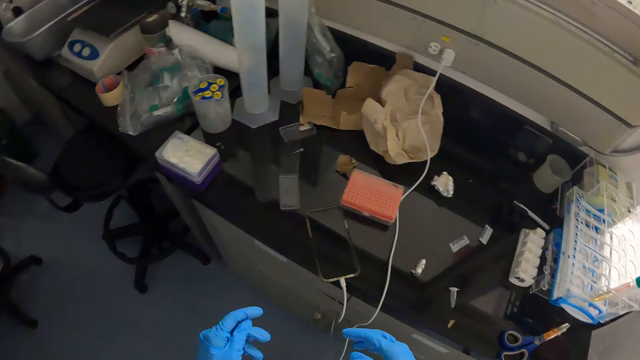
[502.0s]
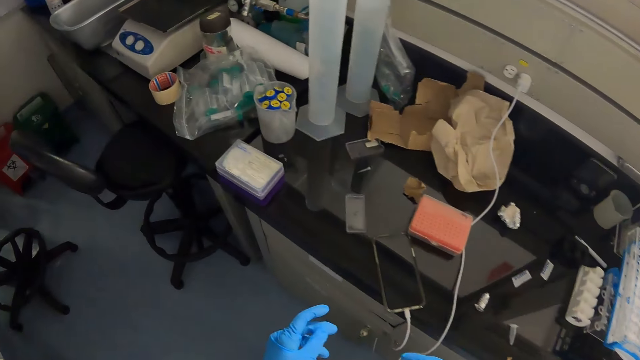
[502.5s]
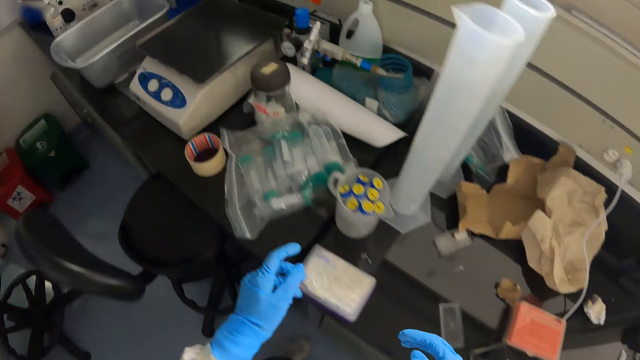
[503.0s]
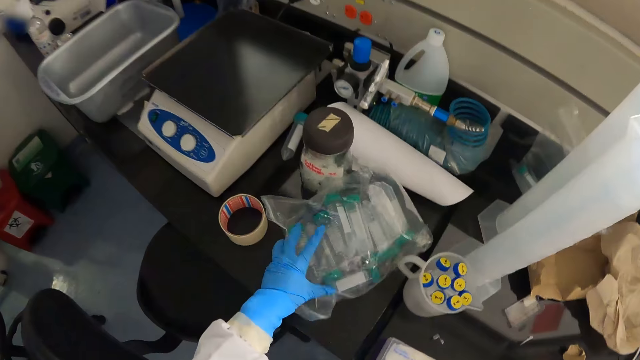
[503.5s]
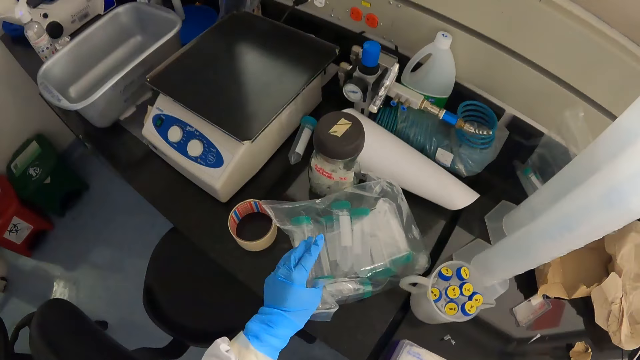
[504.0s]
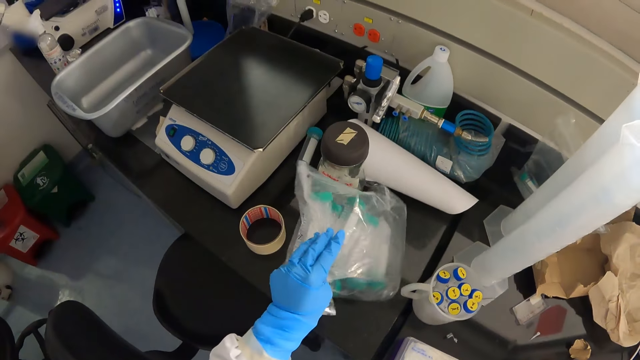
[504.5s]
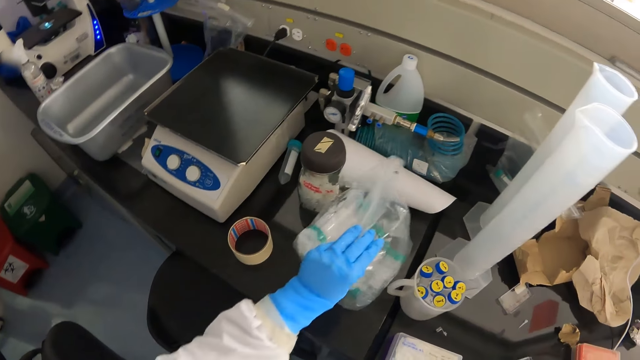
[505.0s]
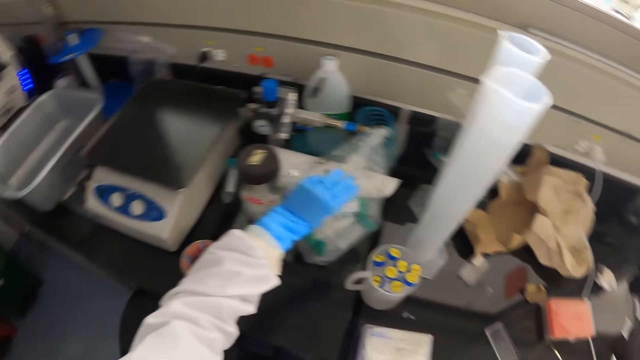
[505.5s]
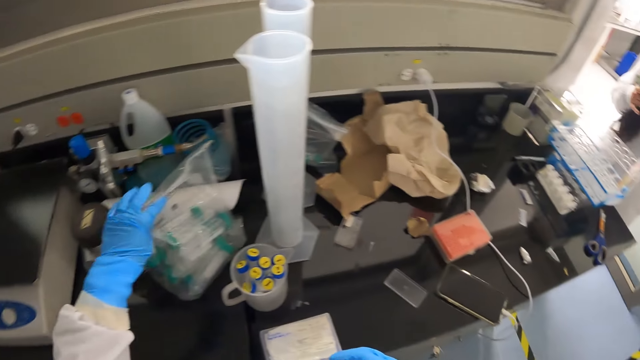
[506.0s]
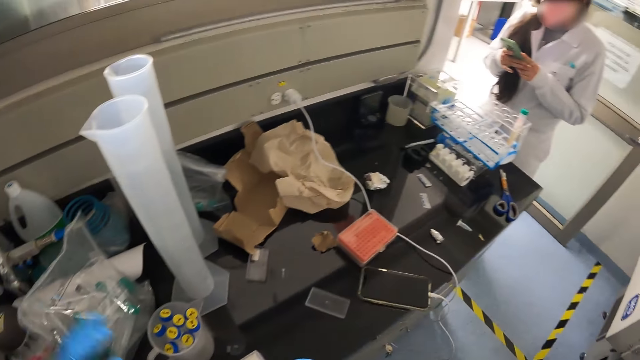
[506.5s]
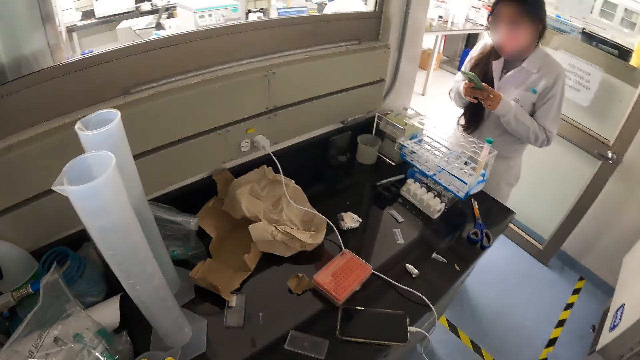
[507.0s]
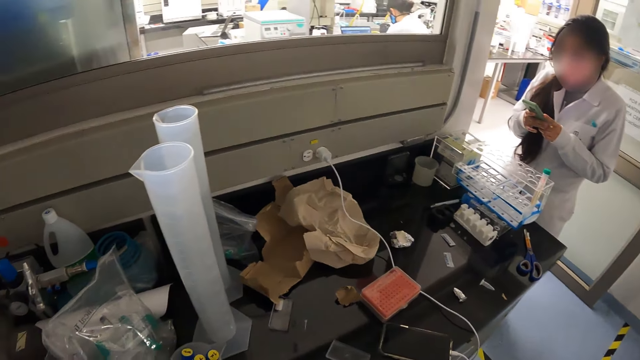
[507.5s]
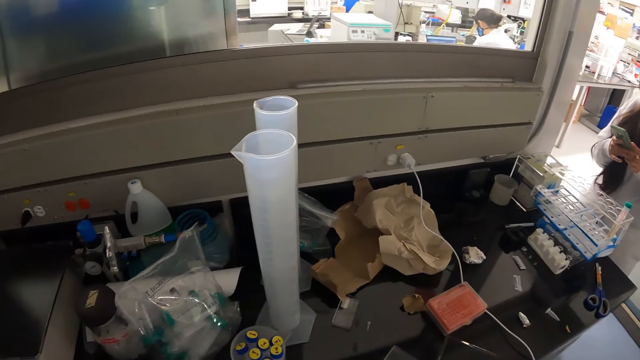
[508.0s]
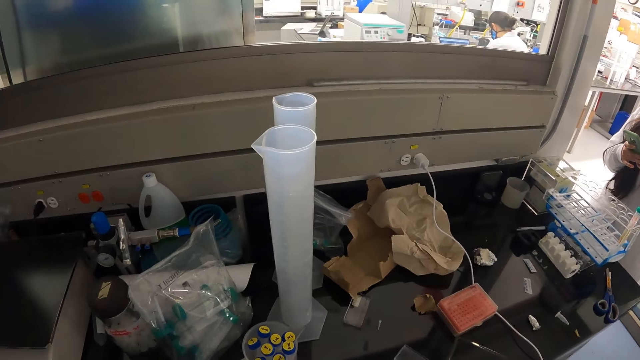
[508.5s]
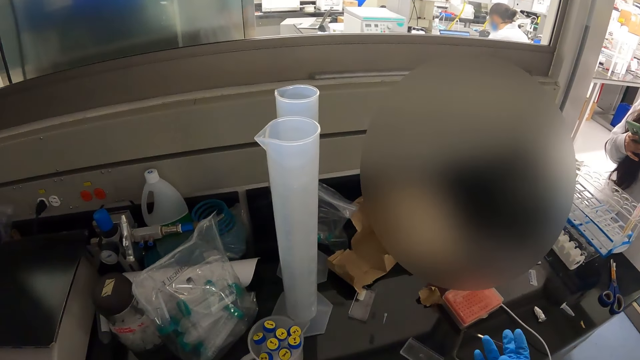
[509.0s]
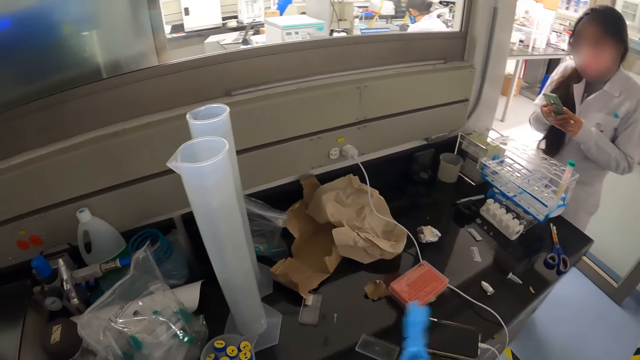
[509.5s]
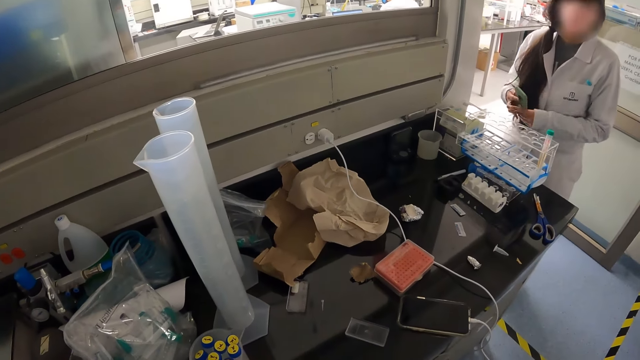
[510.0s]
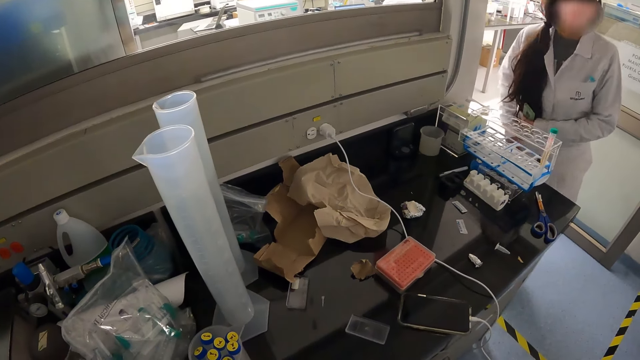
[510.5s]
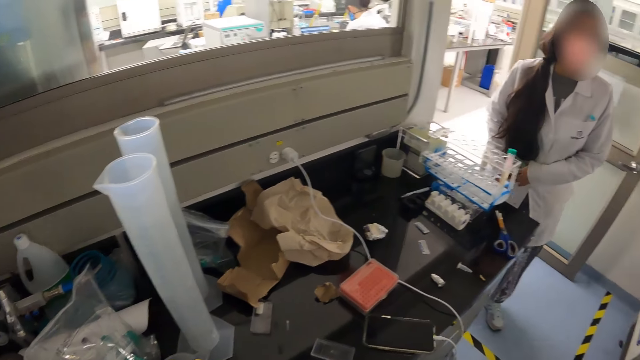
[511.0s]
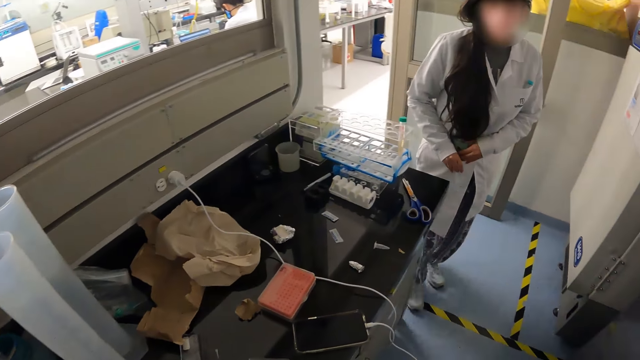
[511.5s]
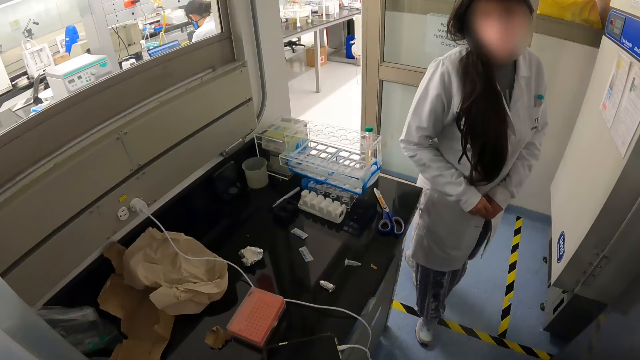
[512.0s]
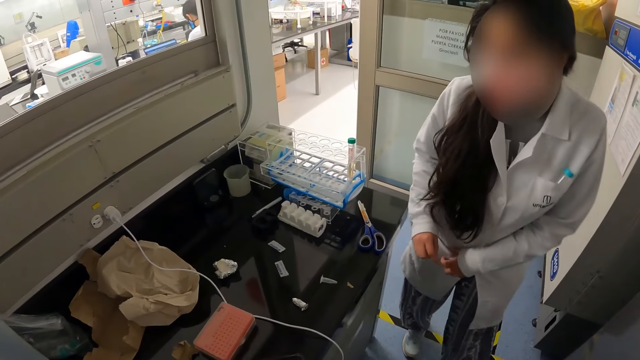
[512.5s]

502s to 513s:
The camera wearer adjusts a pack of test tubes on the lab bench with his left hand. He takes a paper bag. He interacts with the woman. The woman holds the phone with her left hand and puts the phone in her pocket with her left hand.

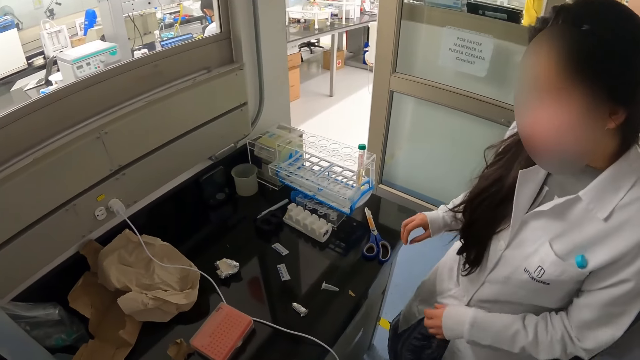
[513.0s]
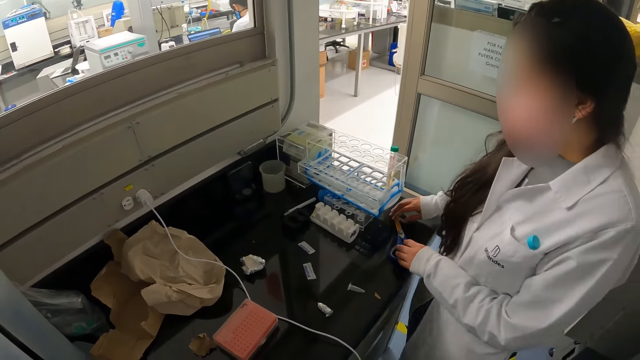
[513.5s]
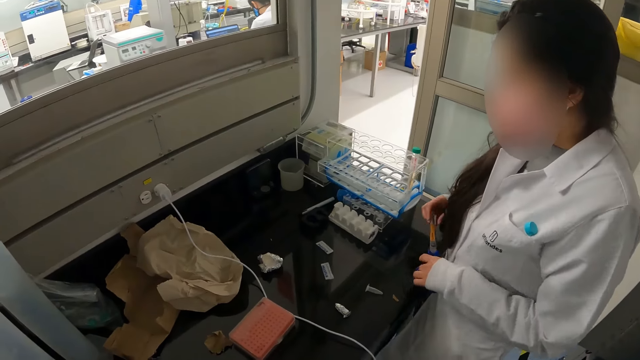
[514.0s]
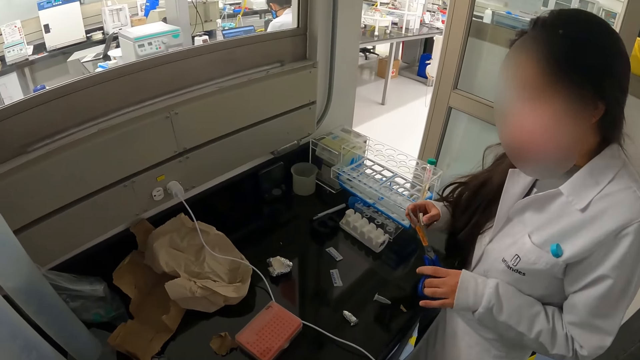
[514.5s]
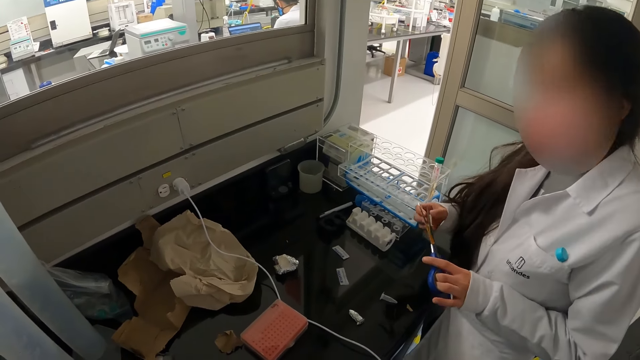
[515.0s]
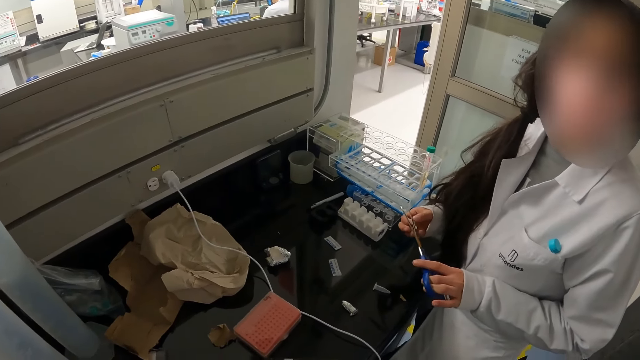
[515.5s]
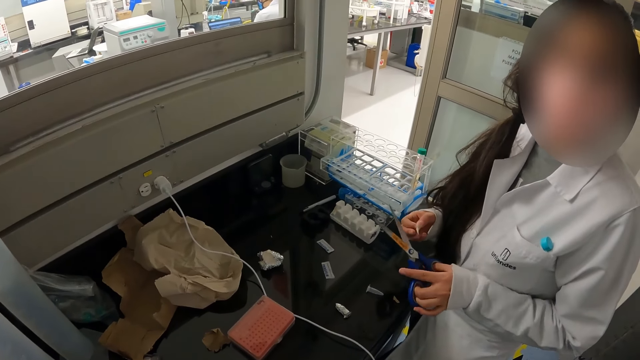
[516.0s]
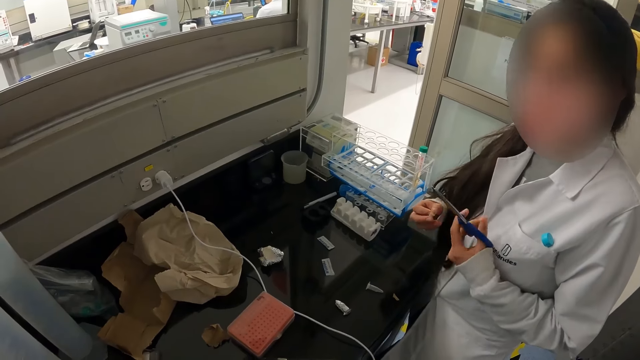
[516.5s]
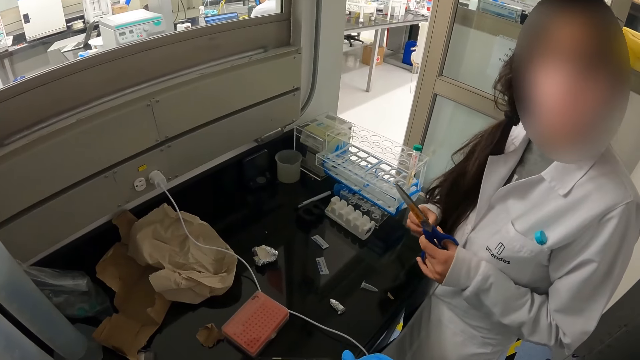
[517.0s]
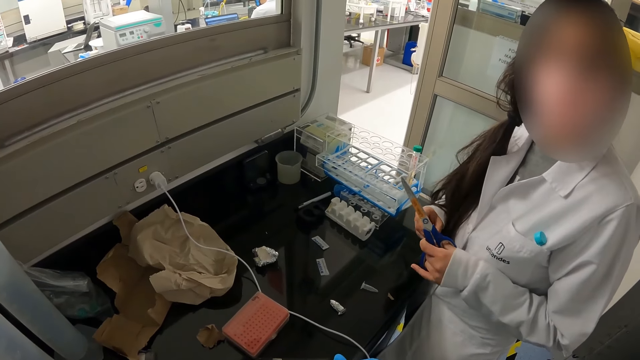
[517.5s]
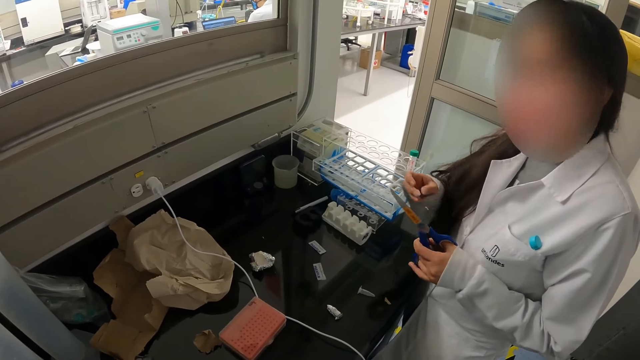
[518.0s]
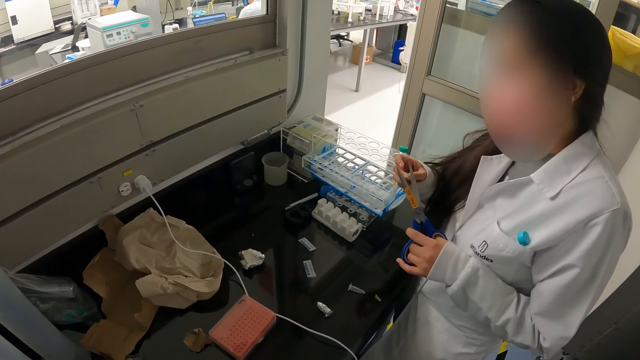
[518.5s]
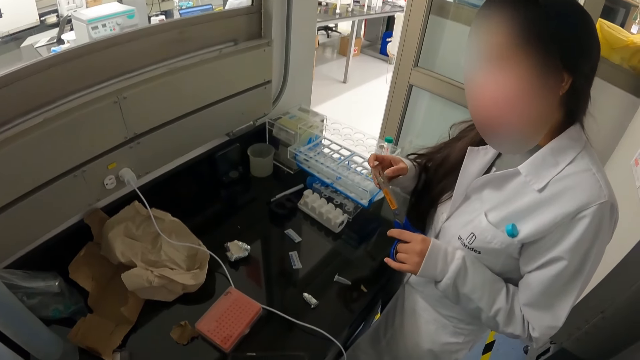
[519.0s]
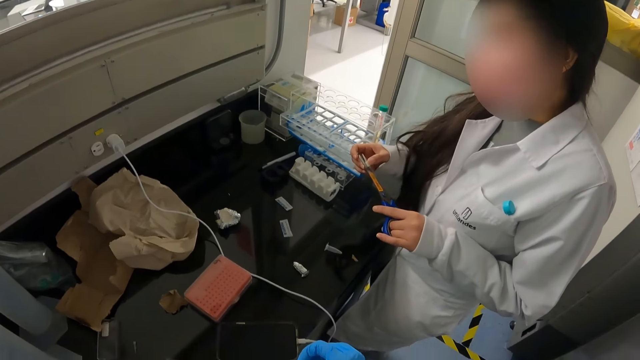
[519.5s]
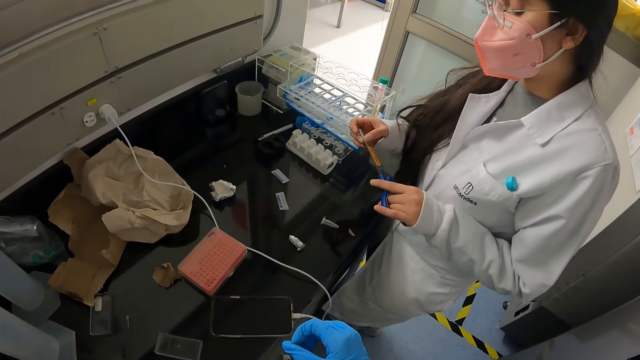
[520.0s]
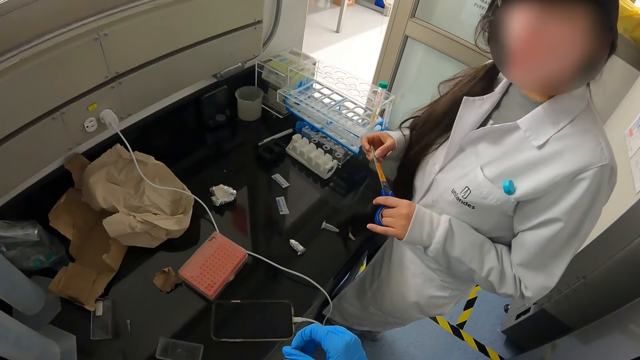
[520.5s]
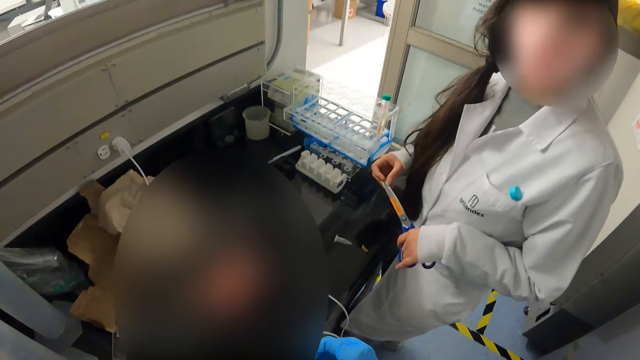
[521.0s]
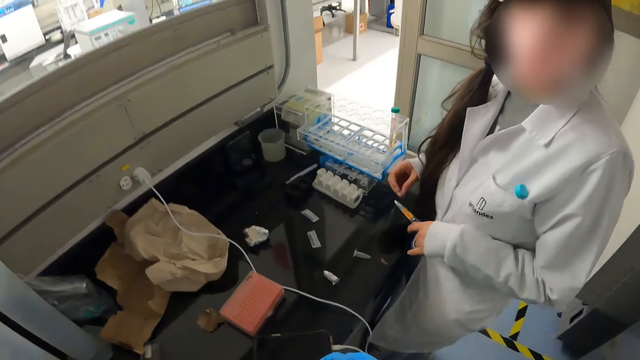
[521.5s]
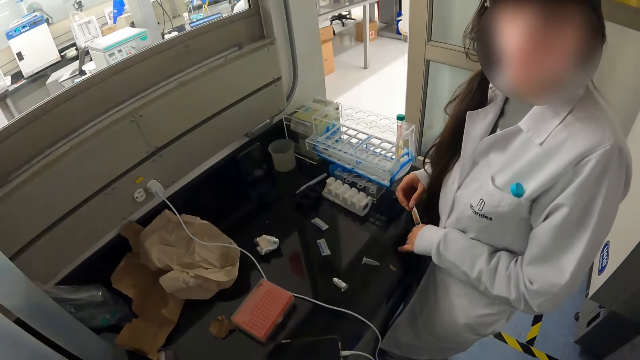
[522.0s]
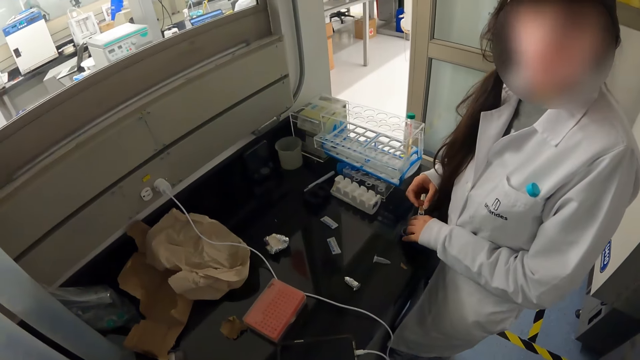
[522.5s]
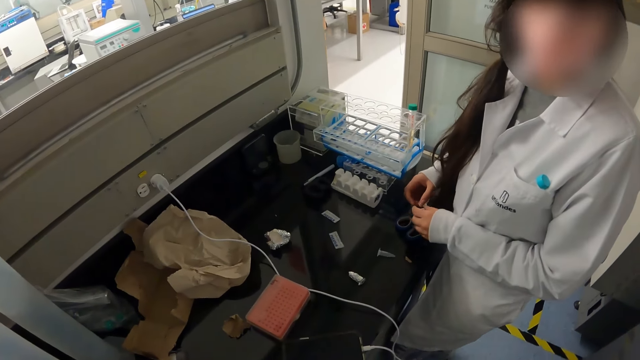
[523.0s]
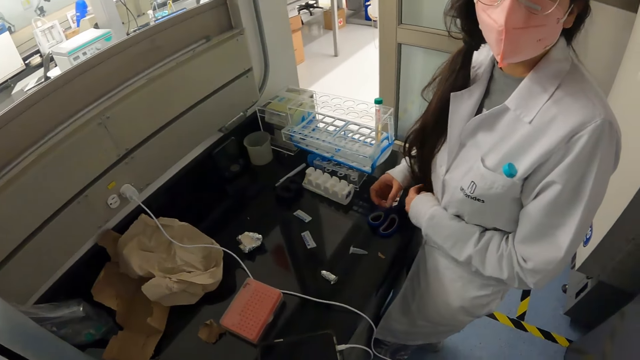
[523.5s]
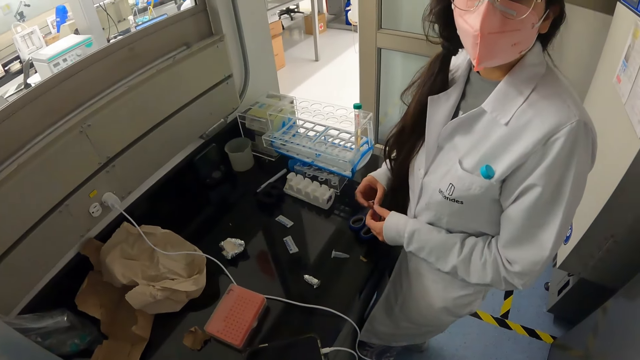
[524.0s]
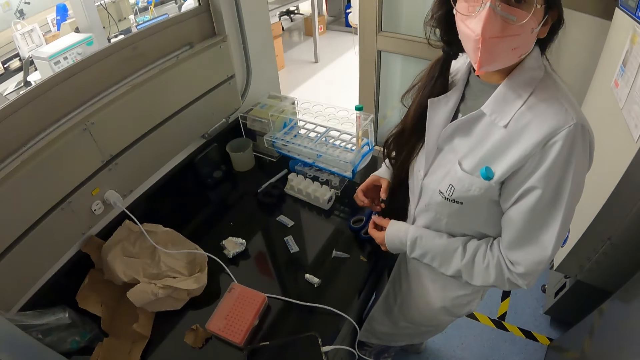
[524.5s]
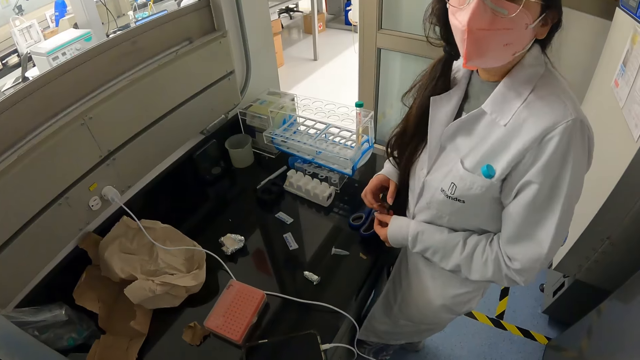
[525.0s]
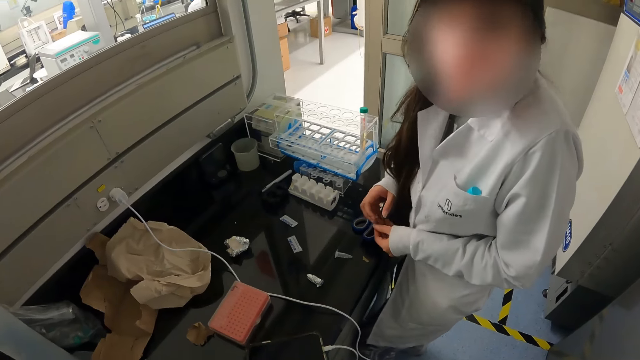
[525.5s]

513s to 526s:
The woman picks up a pair of scissors on the lab bench with both hands. The woman holds the pair of scissors with her left hand. The camera wearer talks to the woman. The woman uses the scissors. The woman holds the pair of scissors with both hands. The woman holds the pair of scissors with her left hand. The woman drops the pair of scissors on the lab bench with her left hand.
